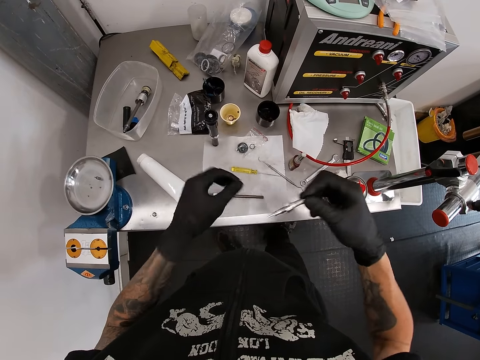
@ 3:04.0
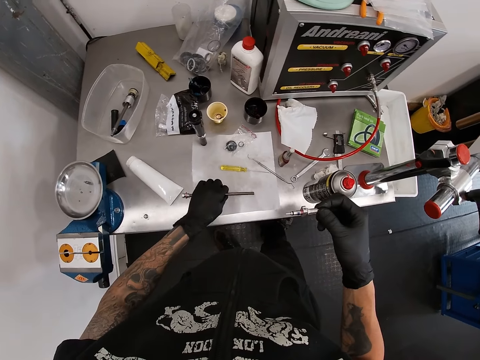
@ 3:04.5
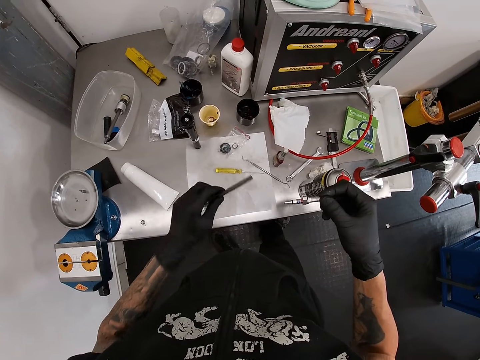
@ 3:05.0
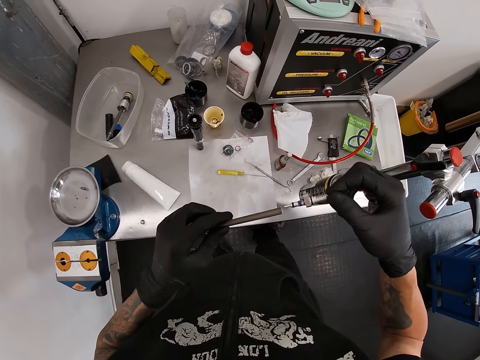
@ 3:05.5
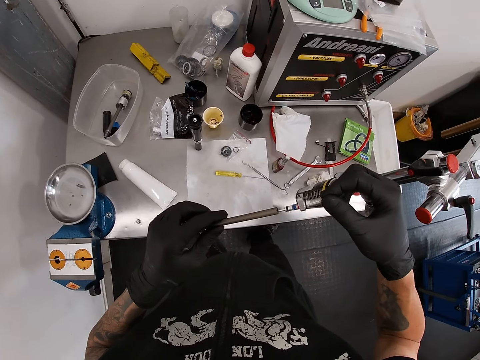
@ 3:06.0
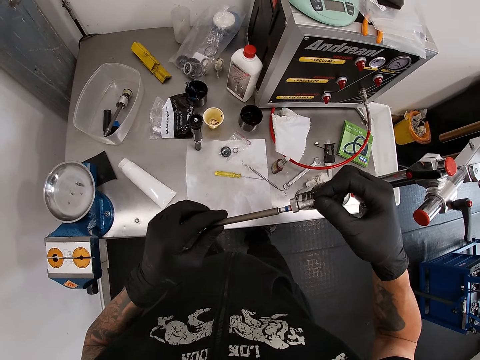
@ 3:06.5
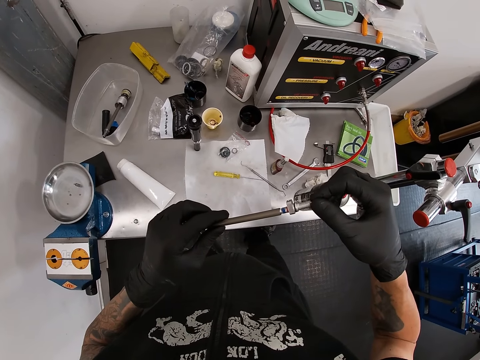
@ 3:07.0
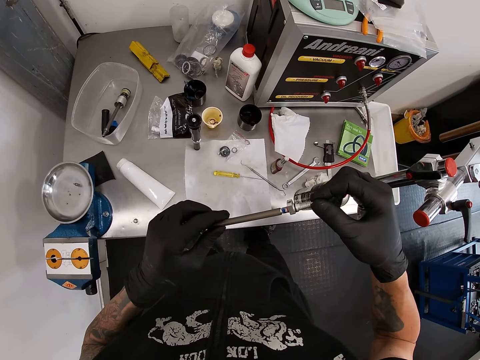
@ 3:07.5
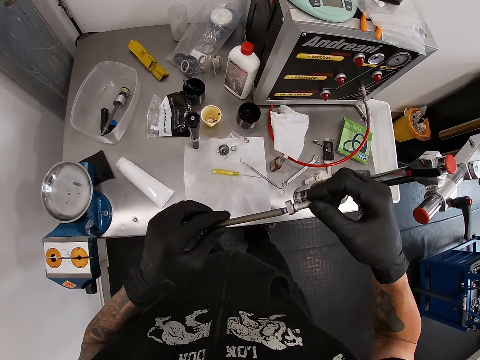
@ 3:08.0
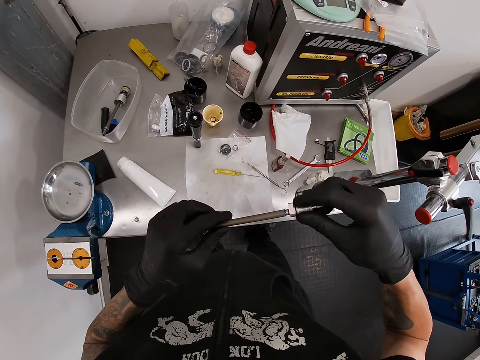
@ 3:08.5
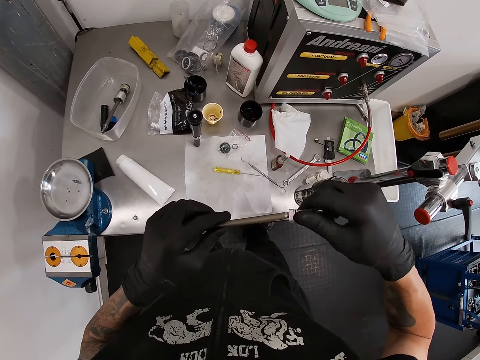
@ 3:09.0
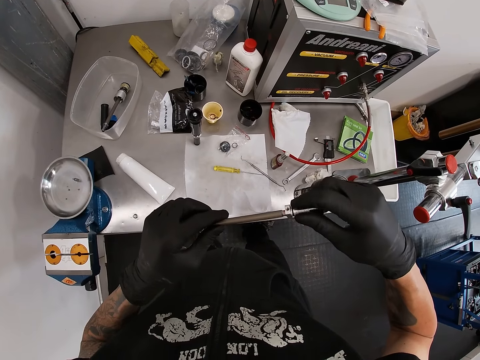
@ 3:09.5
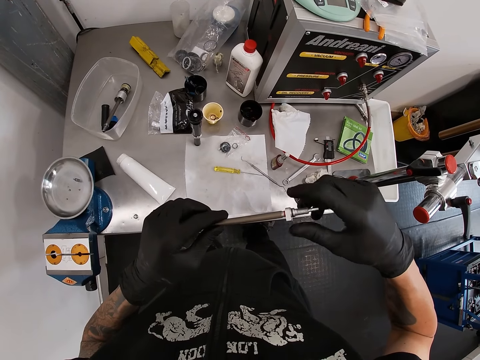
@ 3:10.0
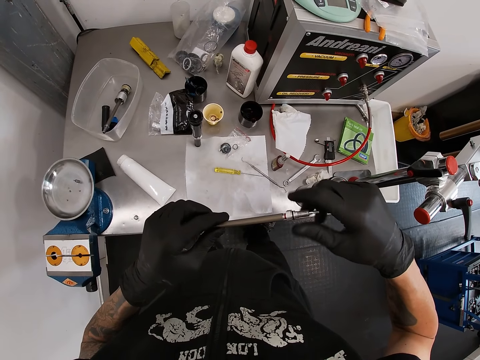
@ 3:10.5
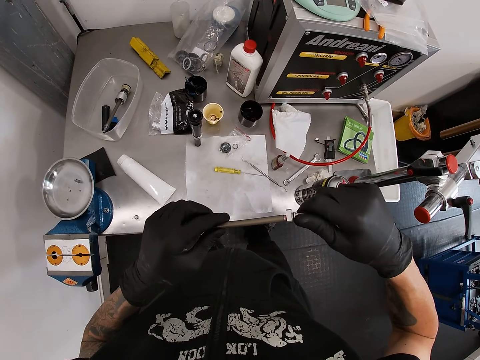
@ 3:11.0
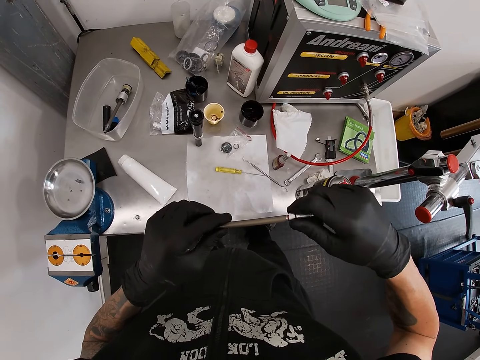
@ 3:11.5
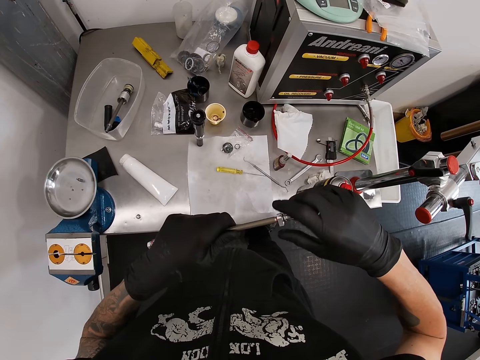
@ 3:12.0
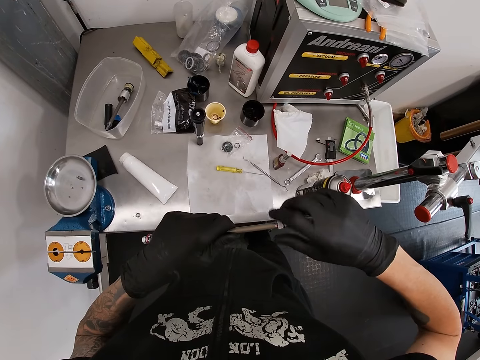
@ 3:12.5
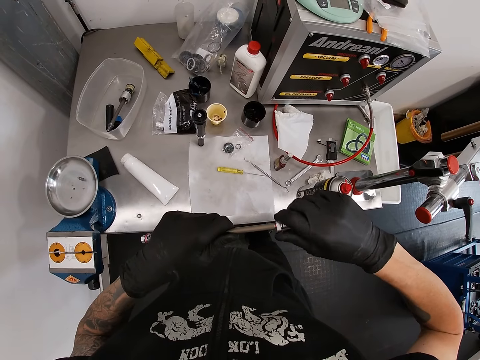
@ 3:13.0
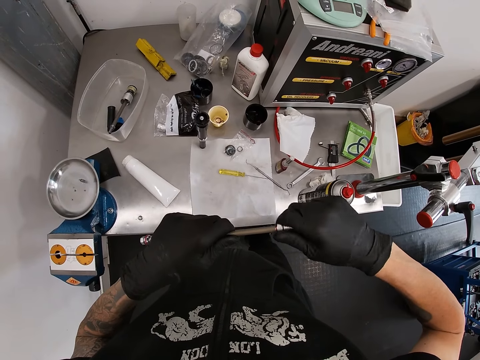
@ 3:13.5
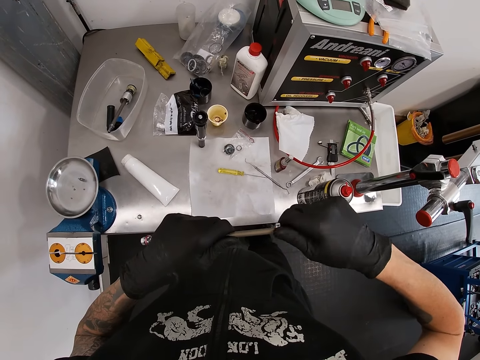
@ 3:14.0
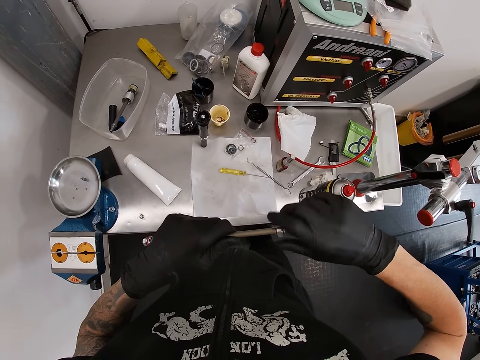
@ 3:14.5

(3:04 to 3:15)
The camera wearer picks the shock bushing absorber or metal rod from the work bench with his left hand. He screws the plug in the shock bushing absorber with his right hand. He fits the metal rods. He rotates the metal rod bolt.

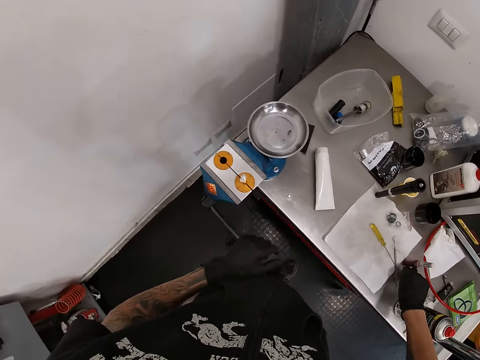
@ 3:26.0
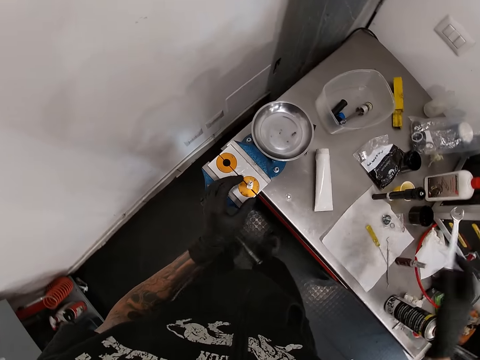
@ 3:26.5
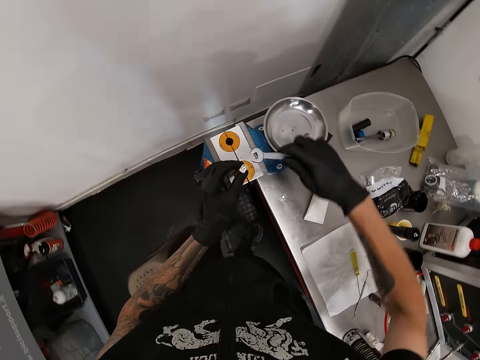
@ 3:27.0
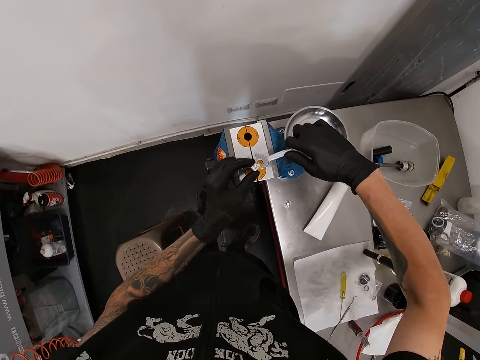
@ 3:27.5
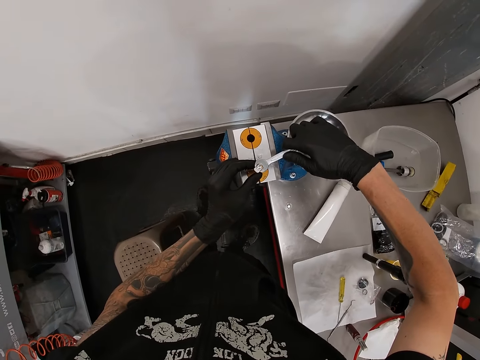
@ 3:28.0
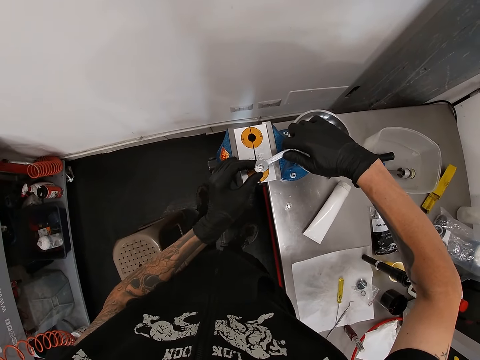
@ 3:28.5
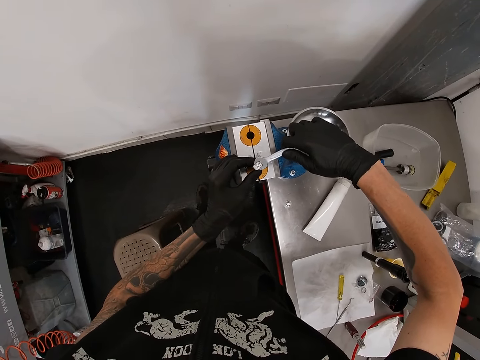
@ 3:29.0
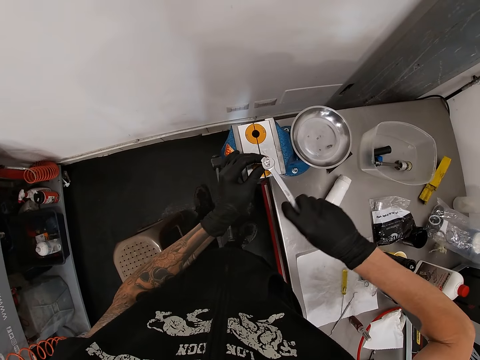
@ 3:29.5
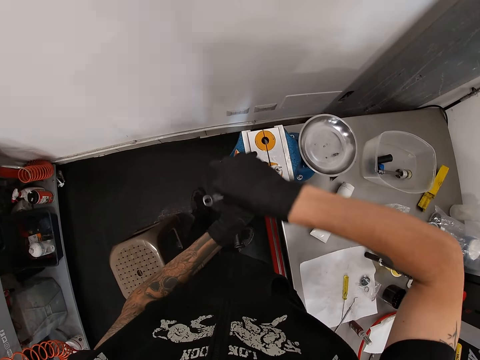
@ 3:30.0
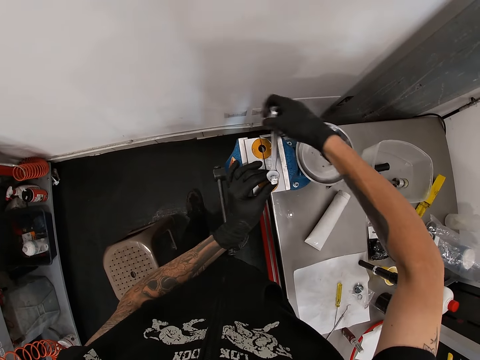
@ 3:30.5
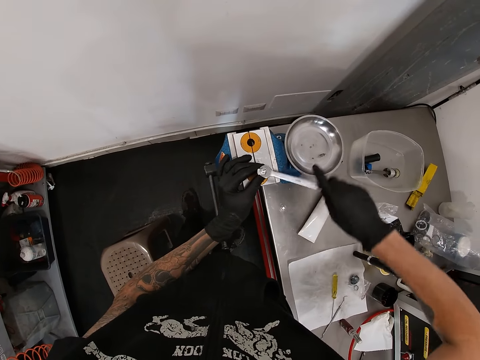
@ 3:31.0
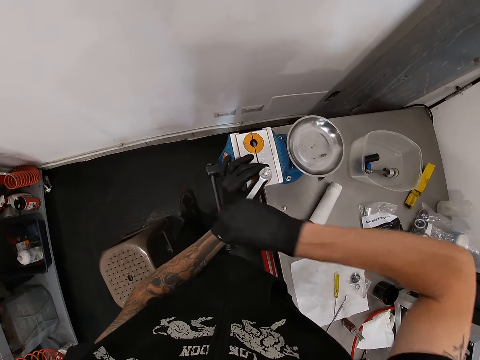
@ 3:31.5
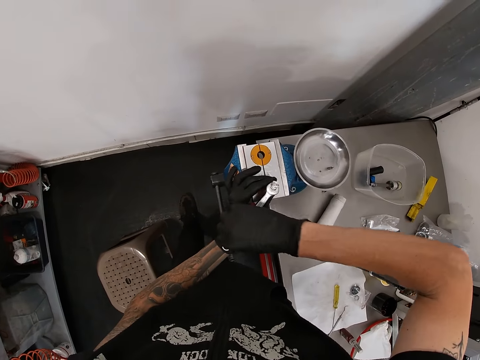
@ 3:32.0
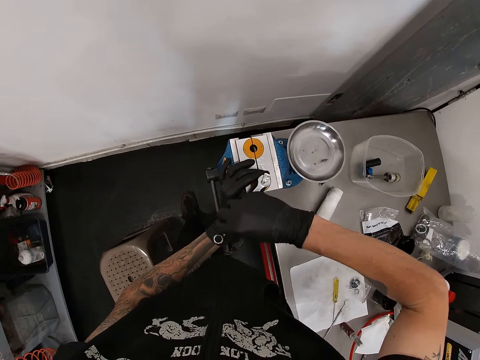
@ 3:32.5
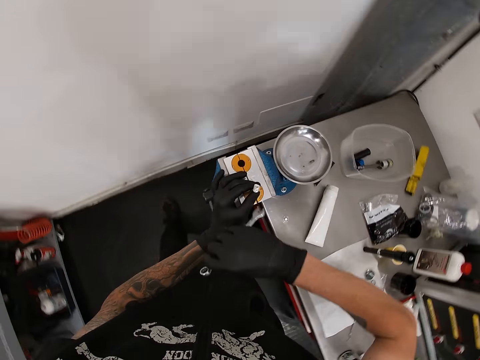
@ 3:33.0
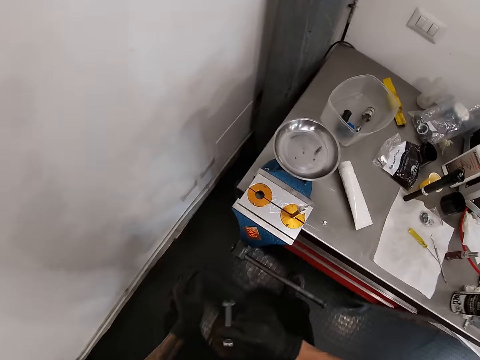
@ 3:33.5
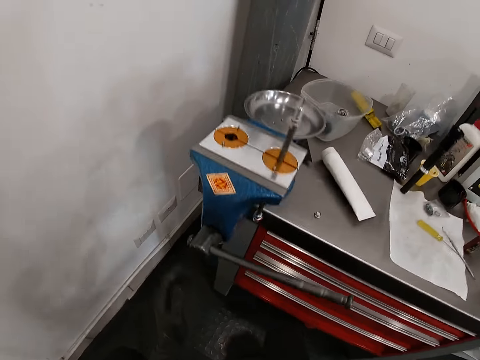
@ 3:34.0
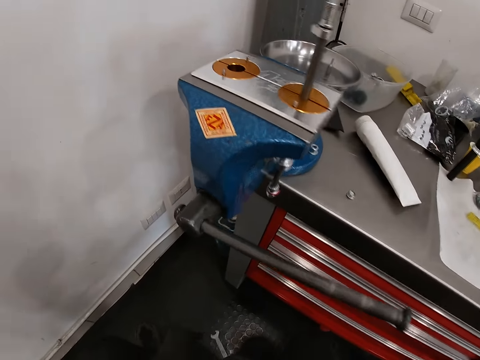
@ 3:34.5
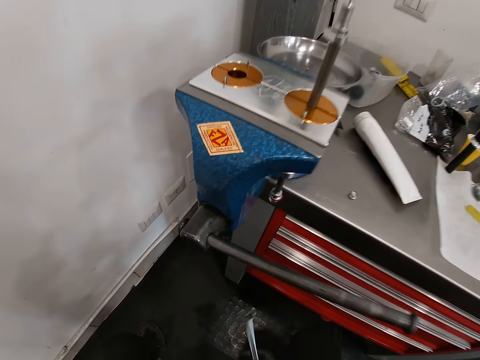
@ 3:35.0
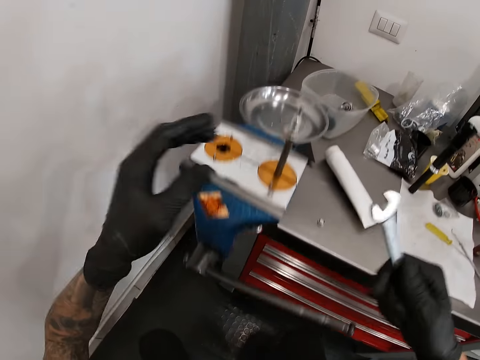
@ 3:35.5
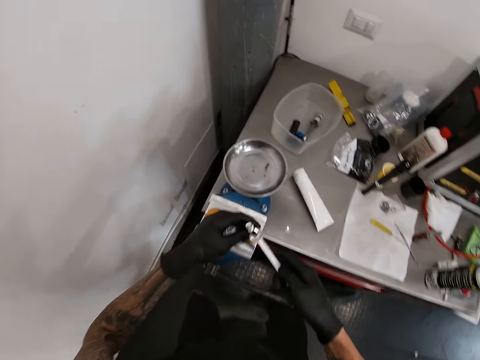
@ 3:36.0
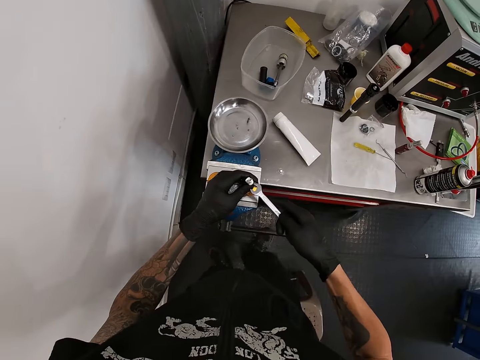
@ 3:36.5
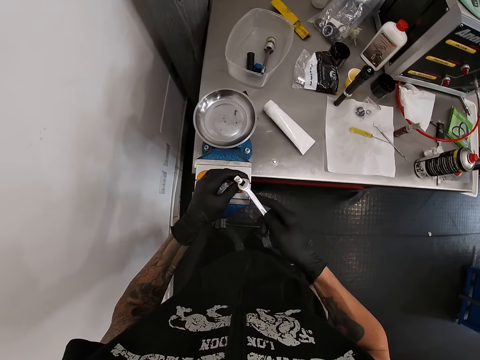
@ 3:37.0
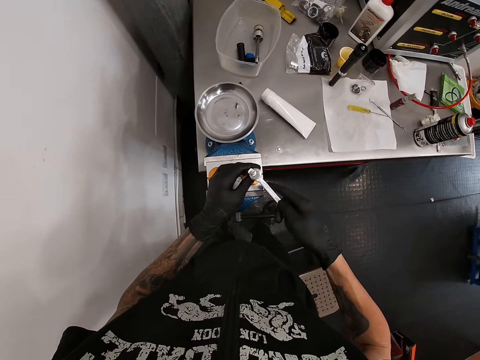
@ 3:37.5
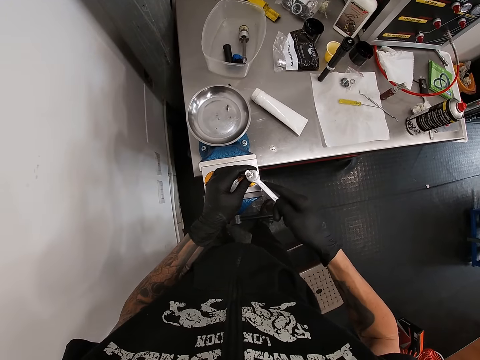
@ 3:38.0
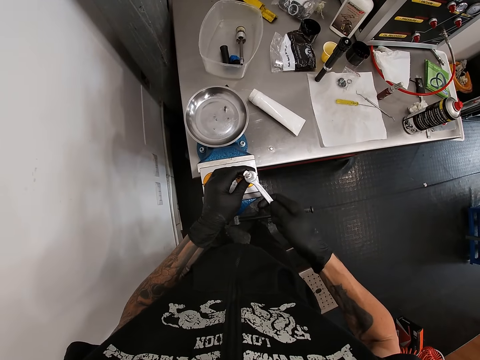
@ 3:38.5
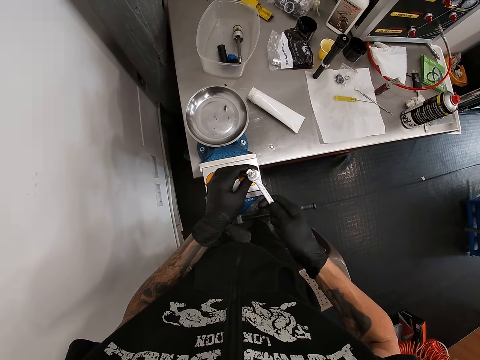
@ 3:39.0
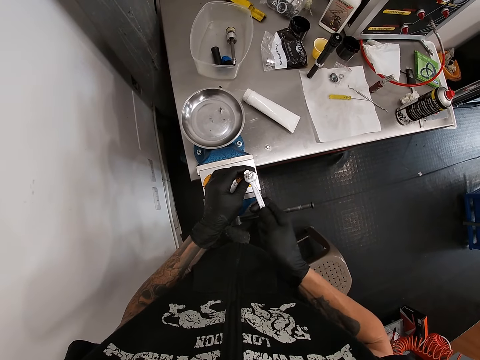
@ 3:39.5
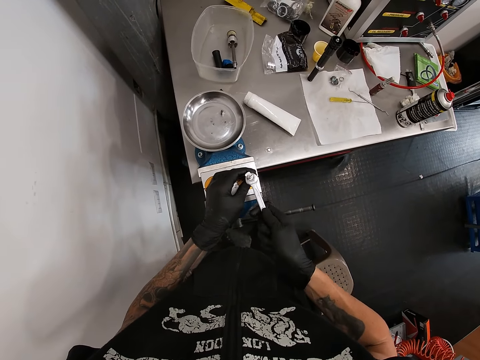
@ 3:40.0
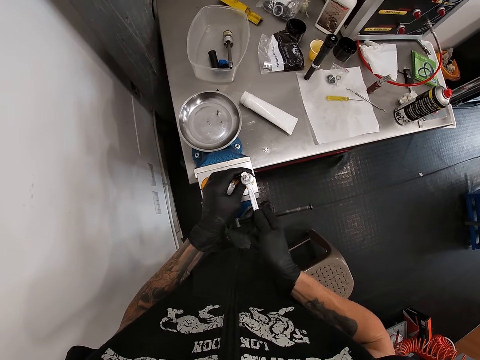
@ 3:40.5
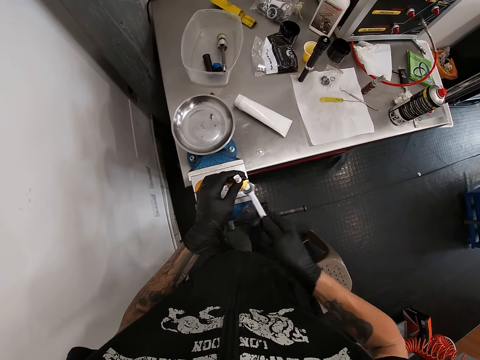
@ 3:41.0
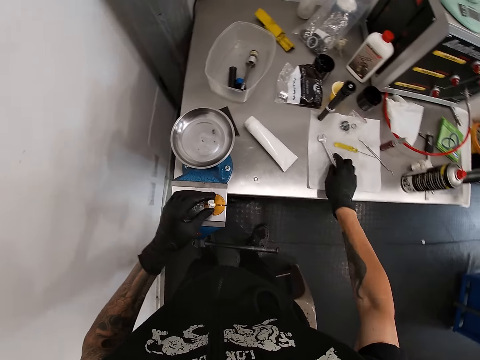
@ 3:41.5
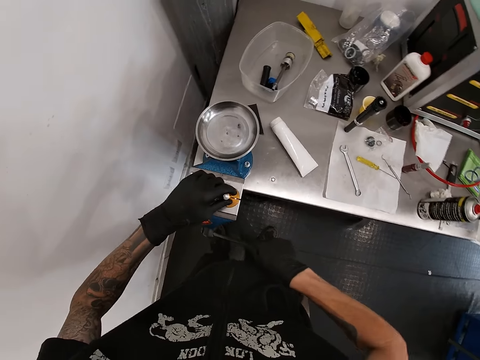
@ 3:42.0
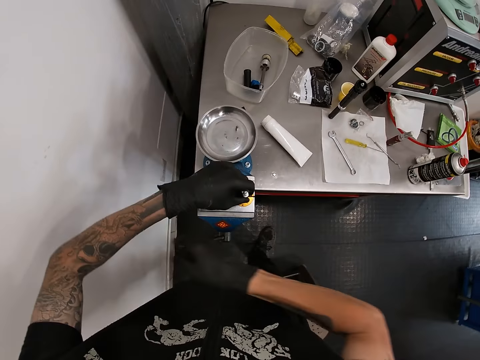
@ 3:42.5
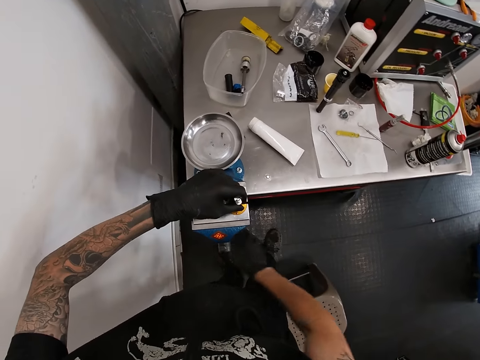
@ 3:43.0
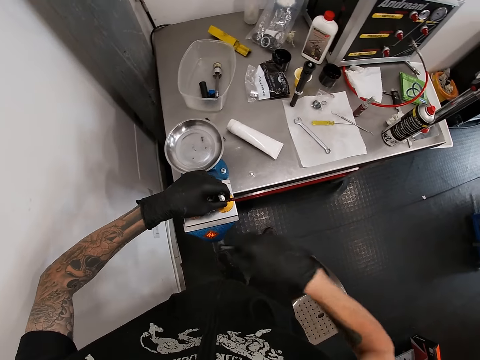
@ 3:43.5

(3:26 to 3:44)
The camera wearer holds the shock bushing absorber or metal rod in the bench vice with his left hand. He tightens the shock bushing absorber in the bench vice on the work bench with a spanner in his right hand. He bends down. He tightens the bolt on the metal rod. He drops the spanner on the work bench with his right hand. He turns the bench vice handle with his right hand. He rotates the rod on the table.
